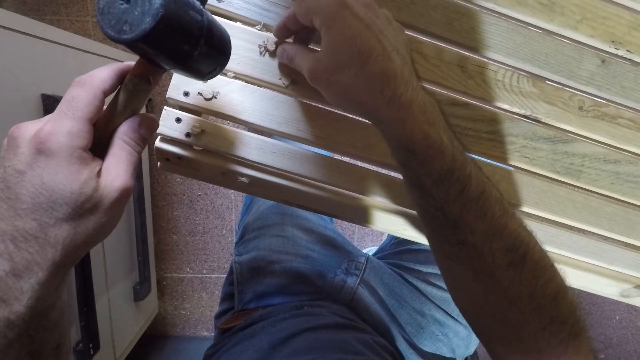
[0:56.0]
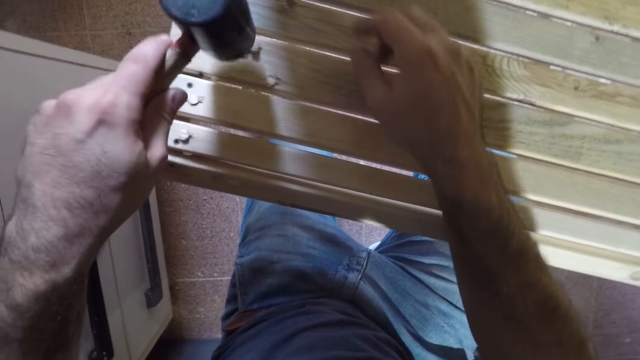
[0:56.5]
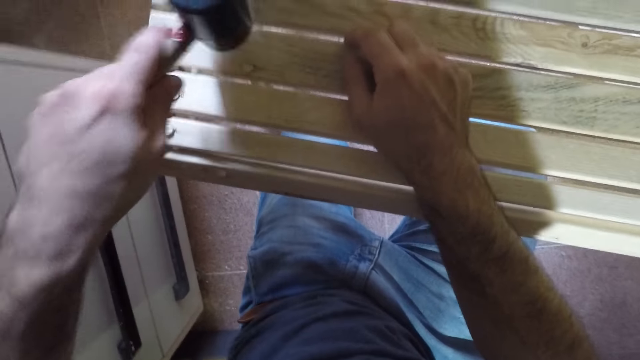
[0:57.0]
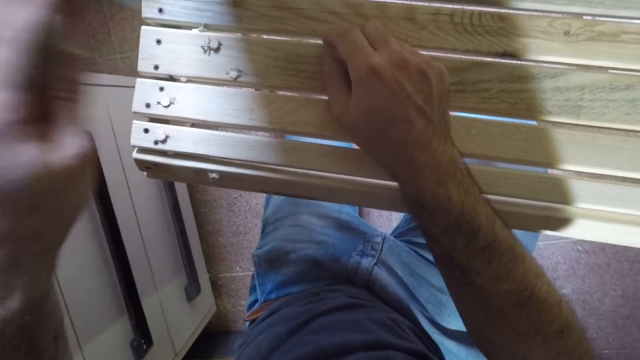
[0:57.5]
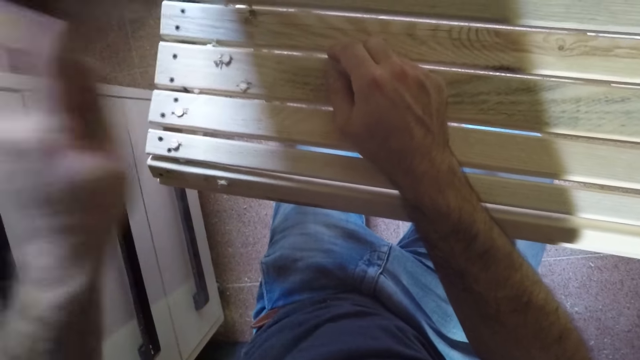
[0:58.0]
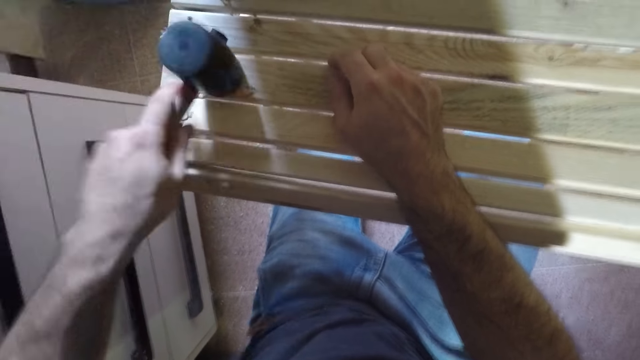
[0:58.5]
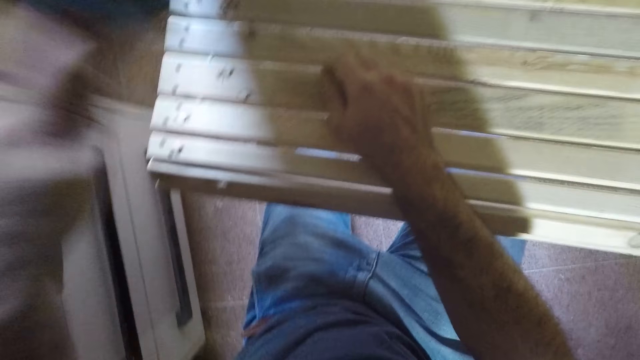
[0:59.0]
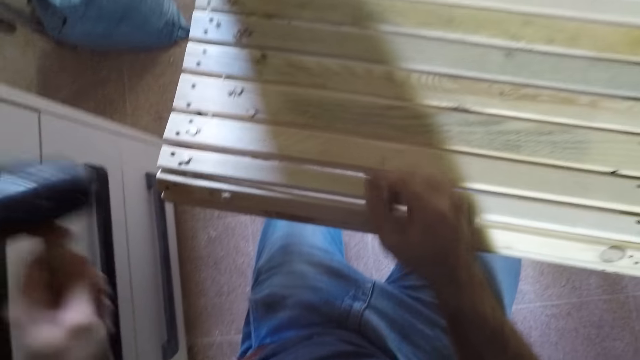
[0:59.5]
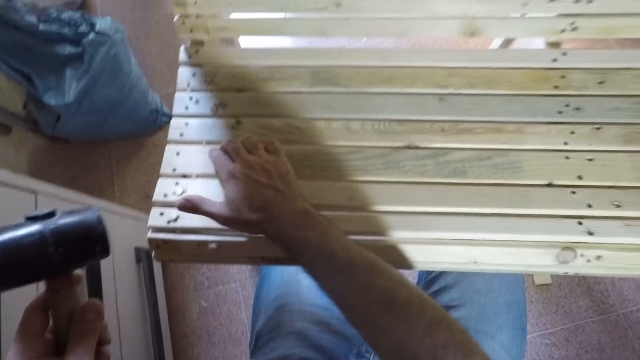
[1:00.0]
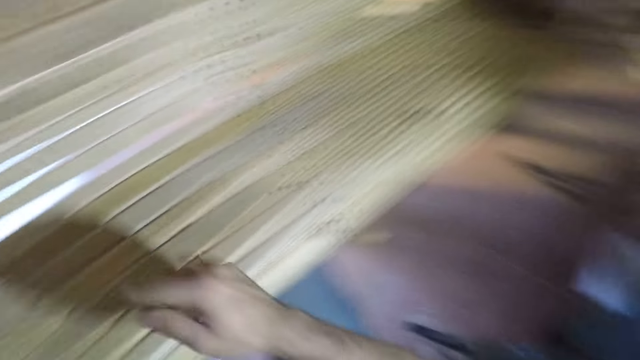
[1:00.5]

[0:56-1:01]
The camera wearer hits the beech dowel or wood screw hole plug with the hammer in the hole. He adjusts the beech dowel on the woodwork with his right hand. He touches the wood screw hole plug with his hand.

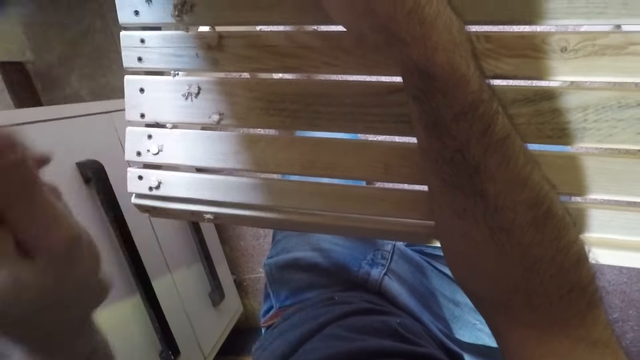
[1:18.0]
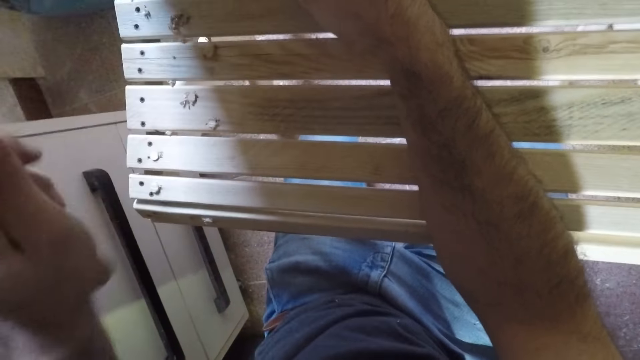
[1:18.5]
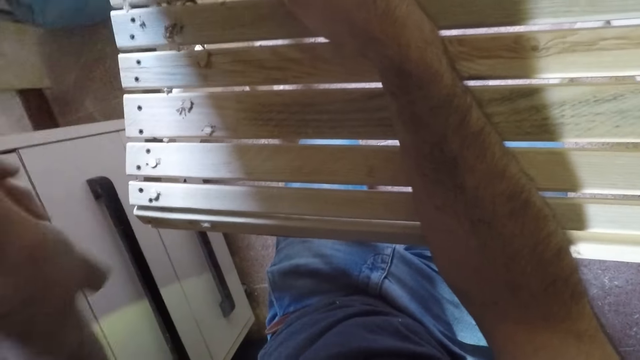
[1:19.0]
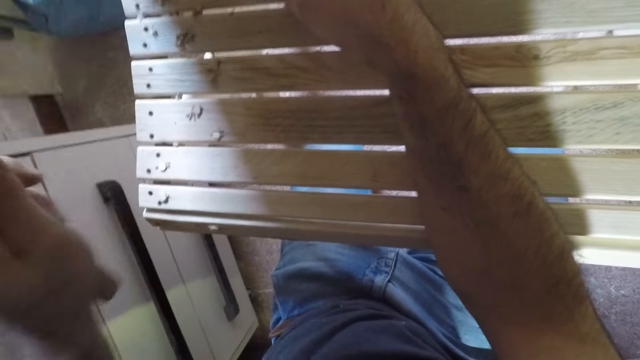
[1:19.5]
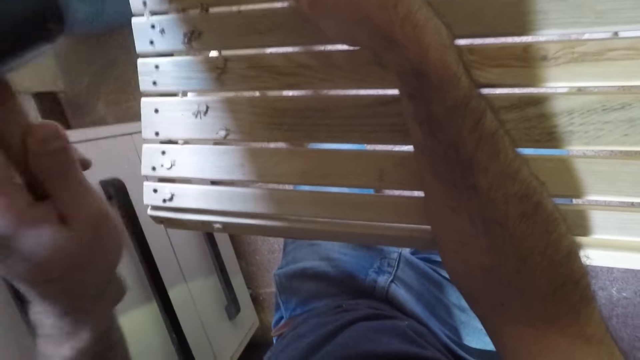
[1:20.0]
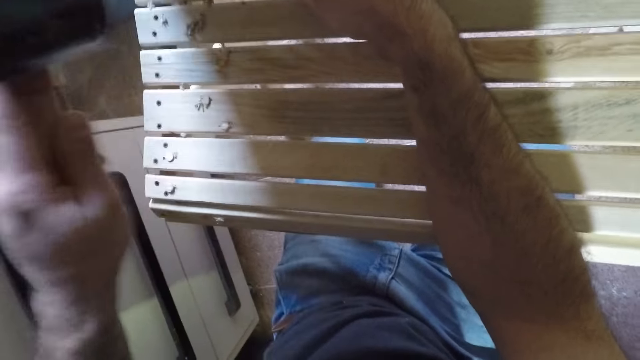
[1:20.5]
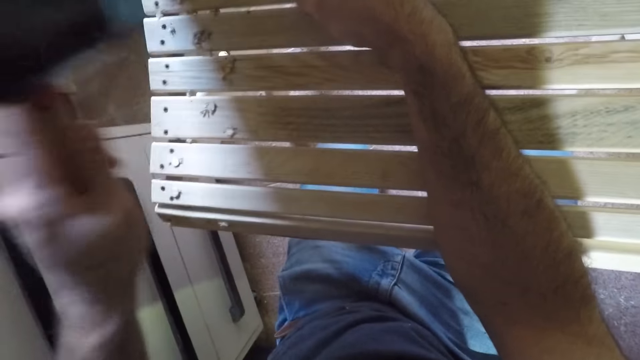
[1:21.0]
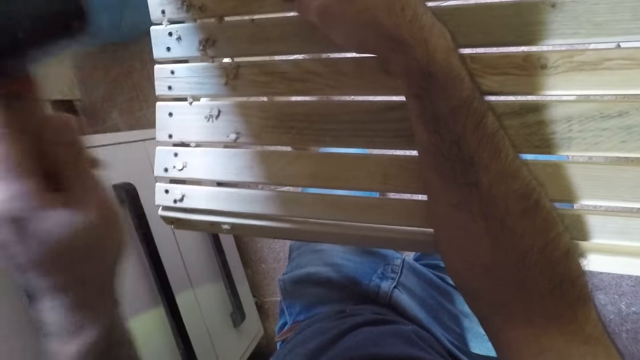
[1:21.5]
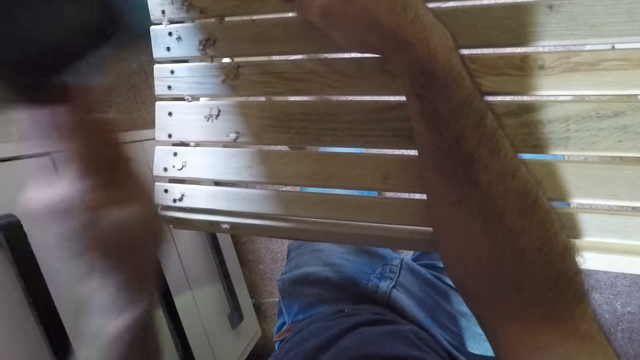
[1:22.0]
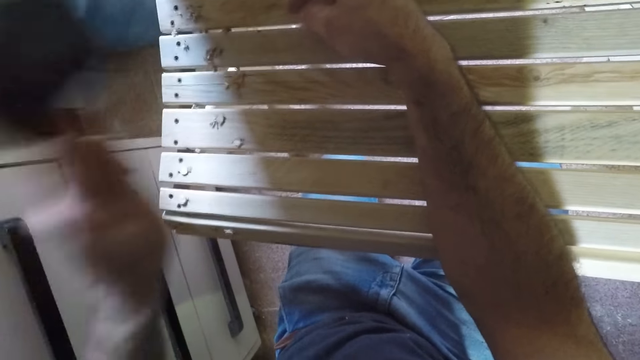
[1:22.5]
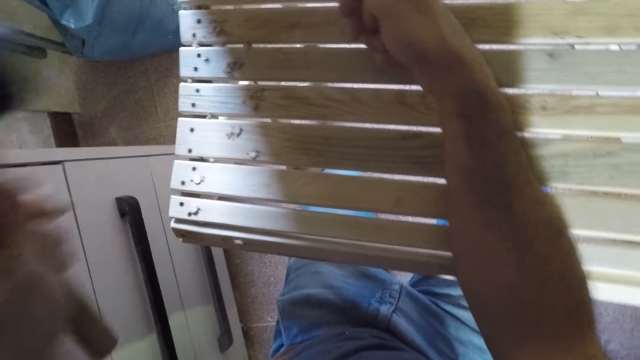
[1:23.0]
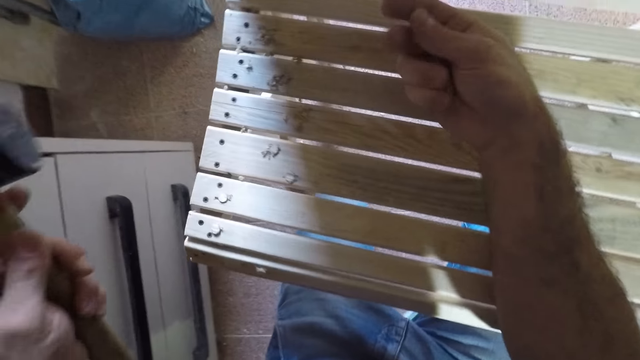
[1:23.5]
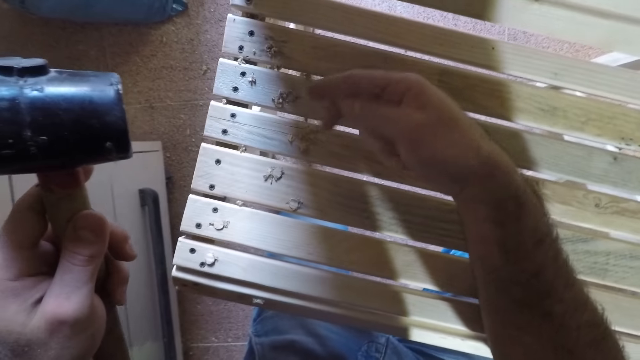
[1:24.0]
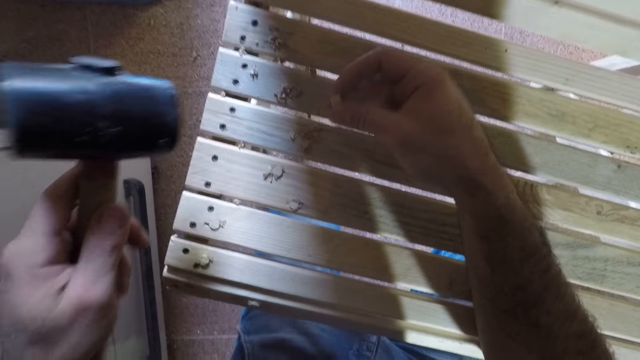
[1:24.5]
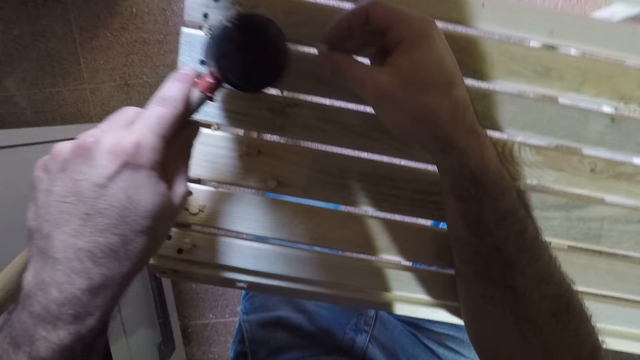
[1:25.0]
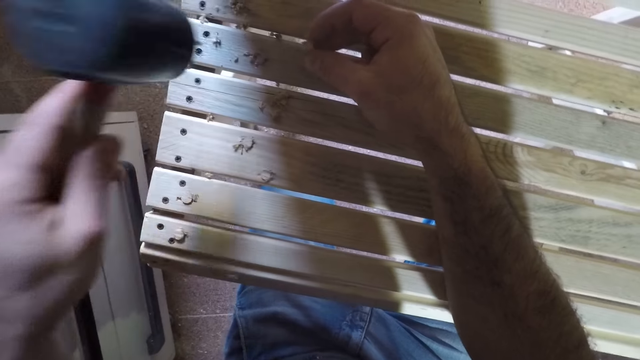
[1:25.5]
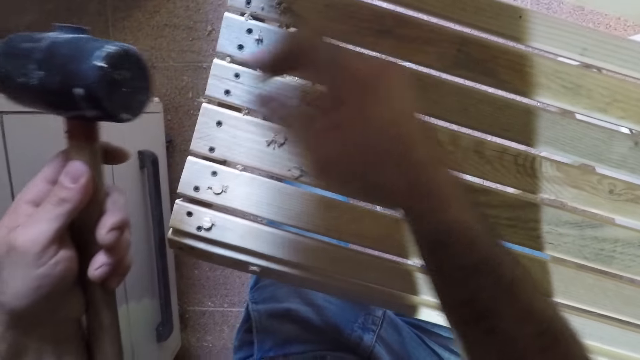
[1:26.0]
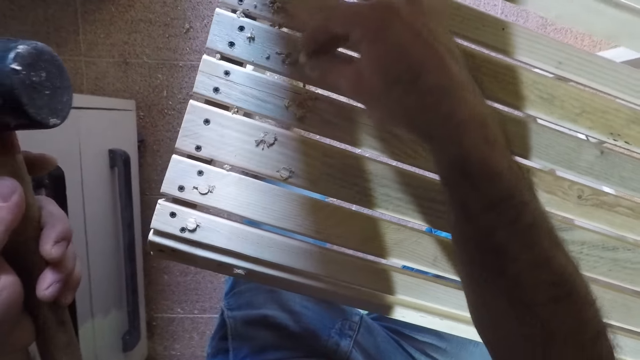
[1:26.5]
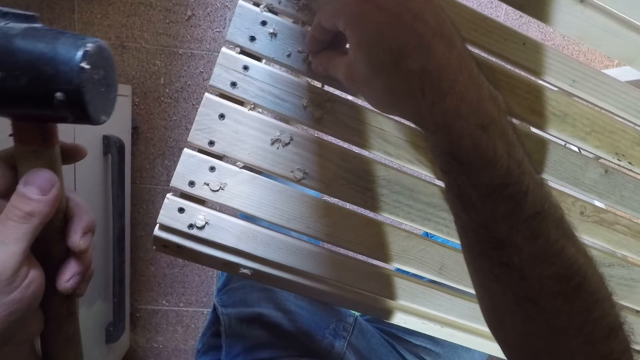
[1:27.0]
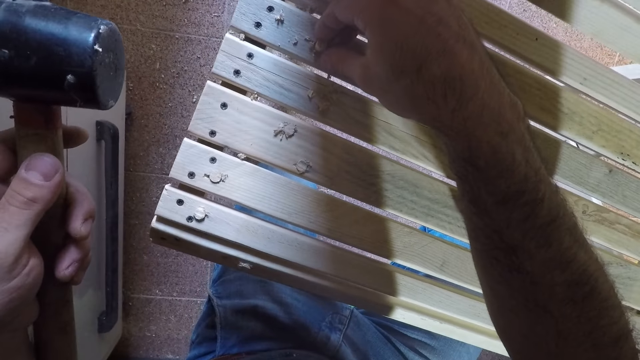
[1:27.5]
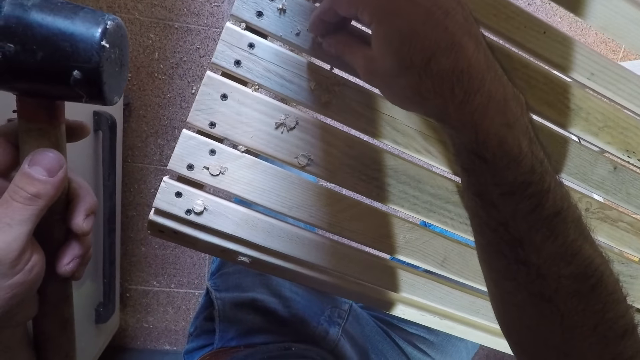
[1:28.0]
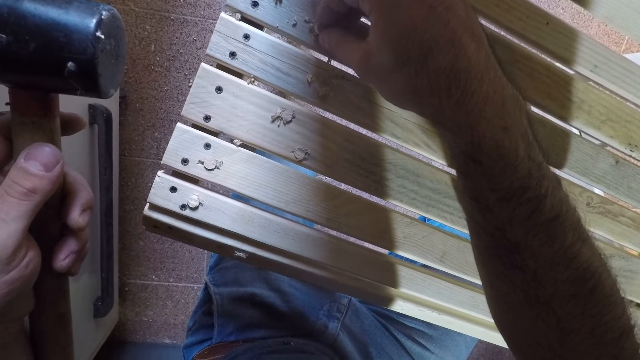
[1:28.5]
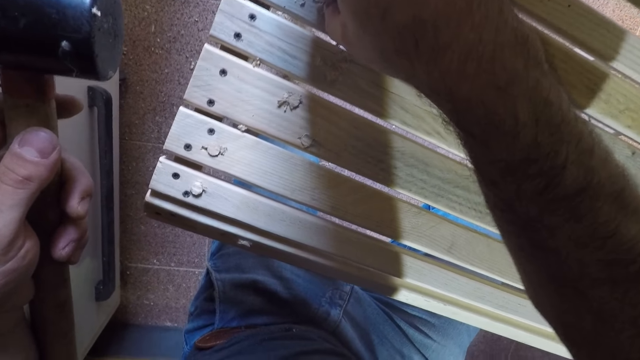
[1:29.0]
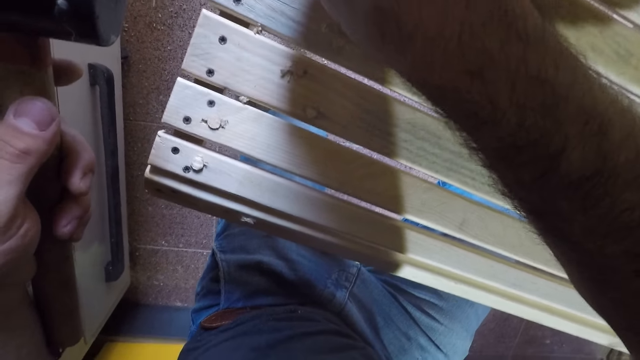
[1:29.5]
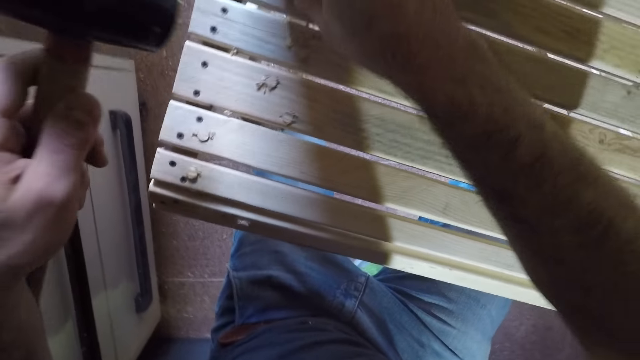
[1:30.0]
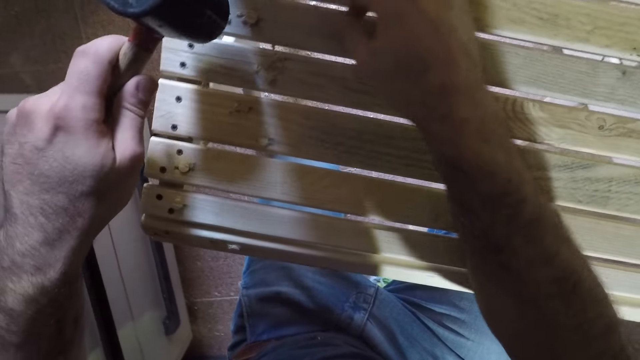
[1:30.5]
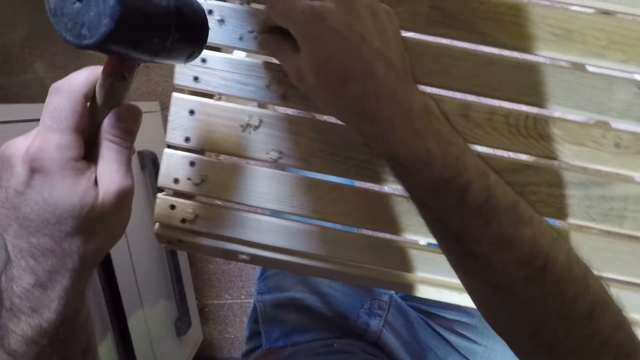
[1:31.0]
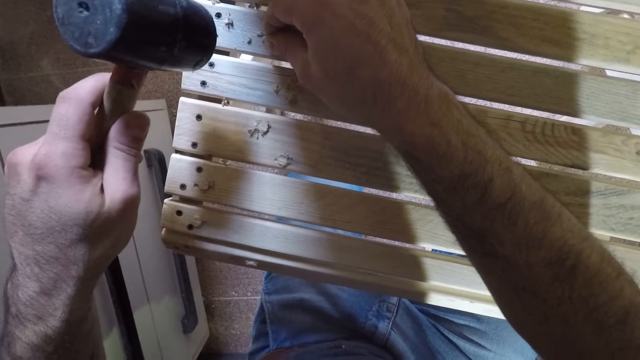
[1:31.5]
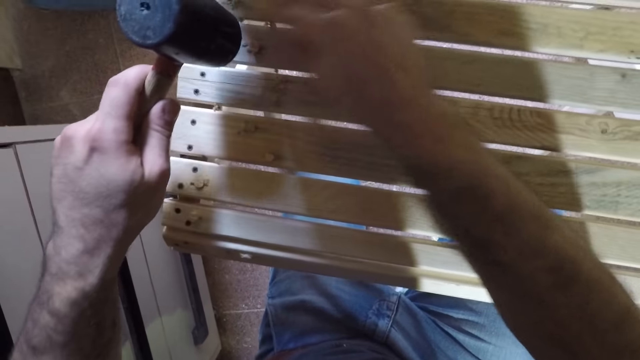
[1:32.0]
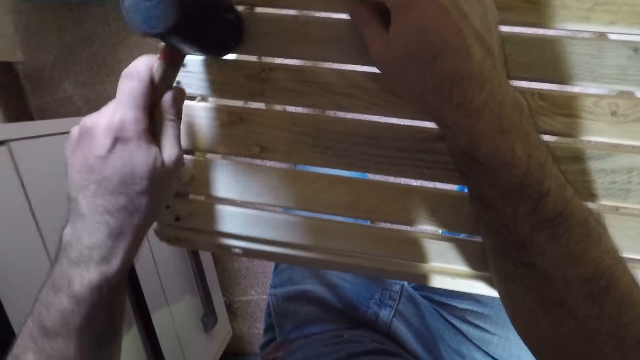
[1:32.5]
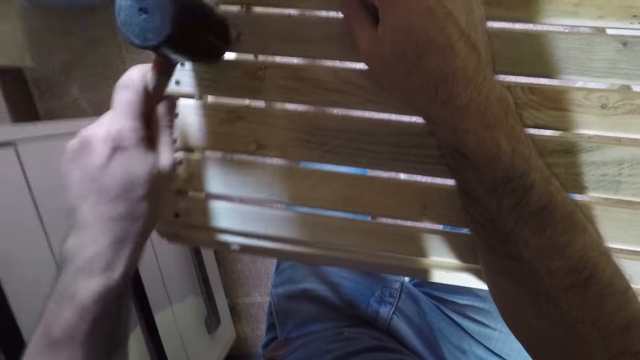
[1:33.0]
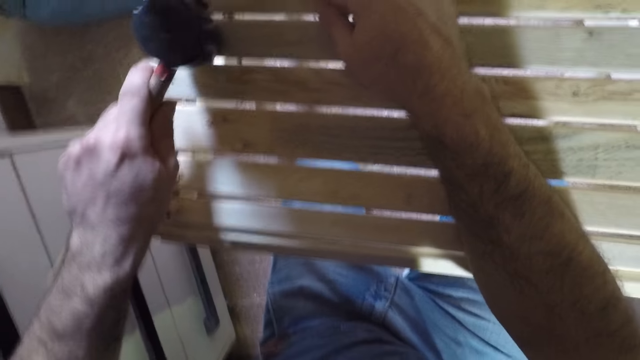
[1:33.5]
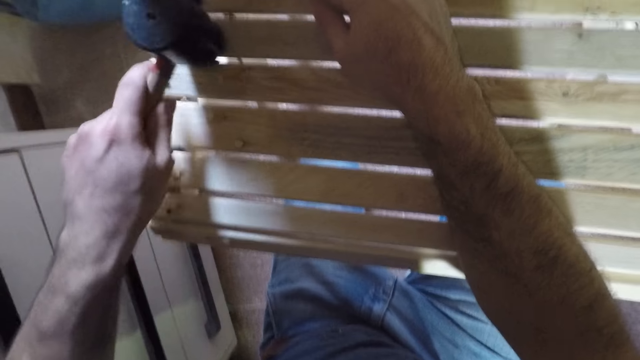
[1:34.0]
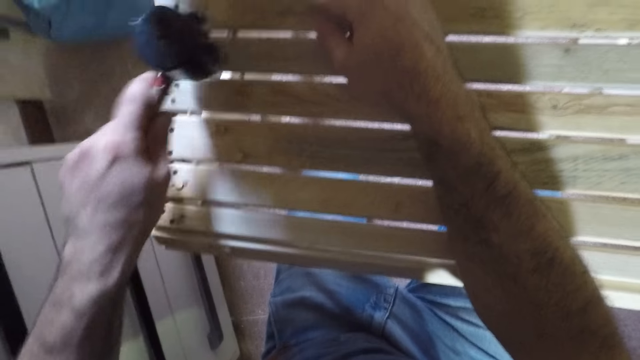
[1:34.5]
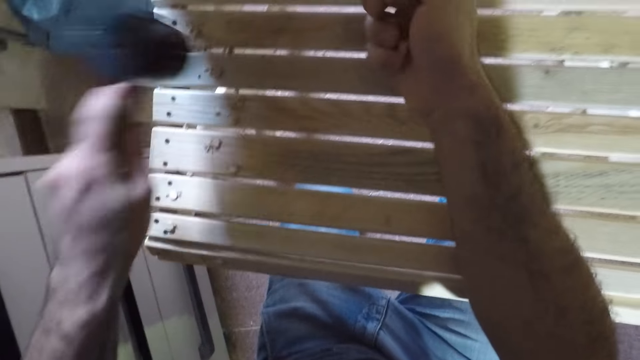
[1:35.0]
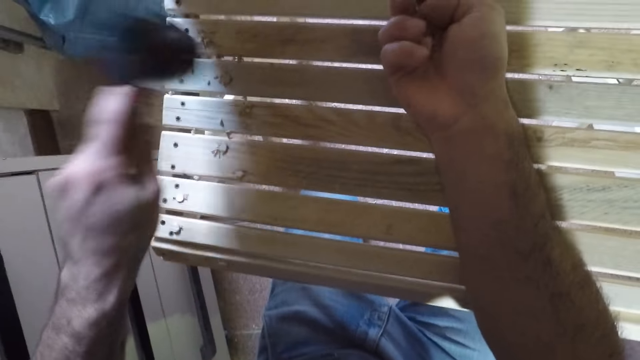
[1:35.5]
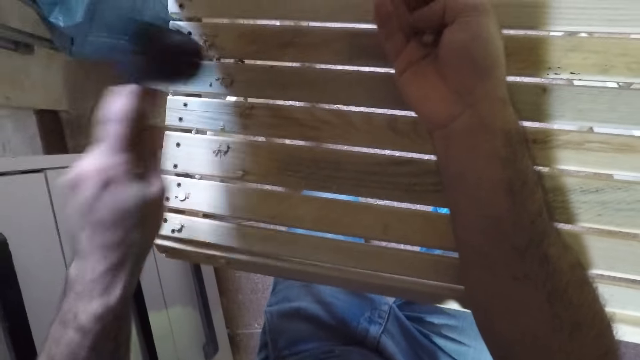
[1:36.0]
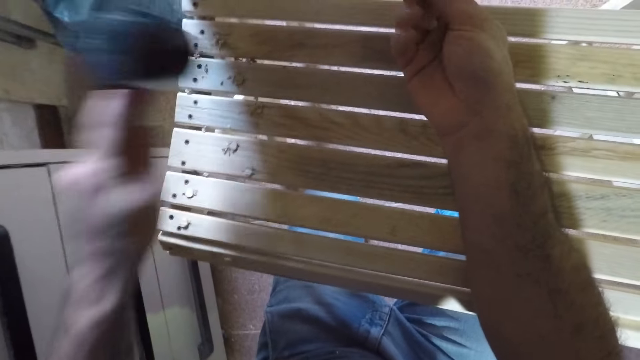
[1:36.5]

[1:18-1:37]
The camera wearer hammers the wood screw hole plug or beech dowel in the hole. He adjusts another beech dowel with his right hand. He shifts dirt on the woodwork with the hammer in his left hand. He fixes the beech dowel in a hole on the woodwork with his right hand. He hits the beech dowel with the hammer in the hole. He picks another beech dowel in his right hand.
